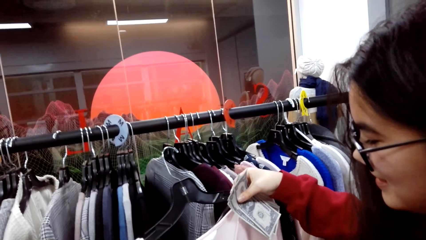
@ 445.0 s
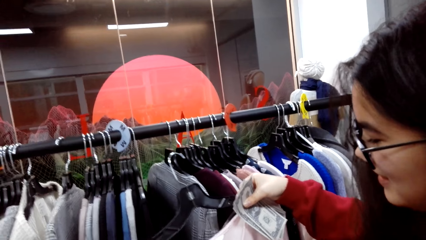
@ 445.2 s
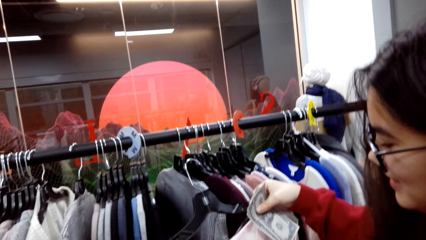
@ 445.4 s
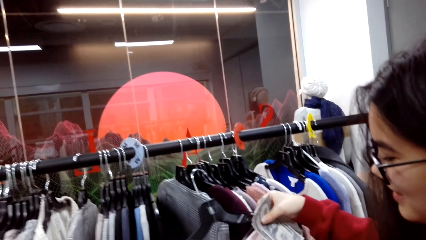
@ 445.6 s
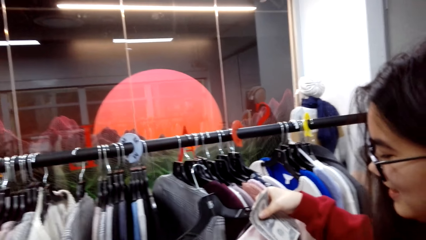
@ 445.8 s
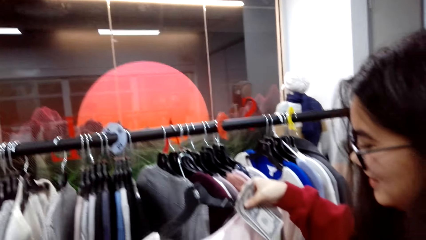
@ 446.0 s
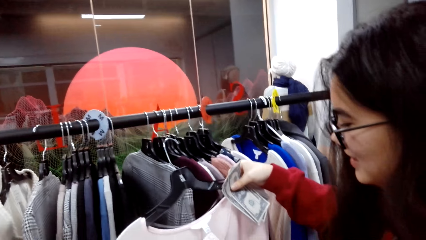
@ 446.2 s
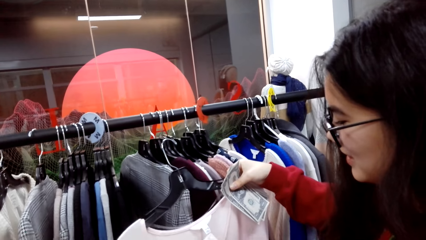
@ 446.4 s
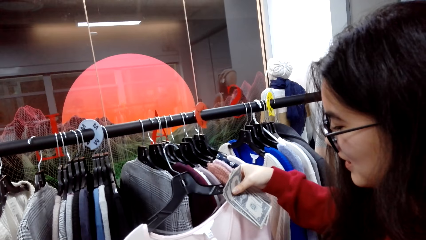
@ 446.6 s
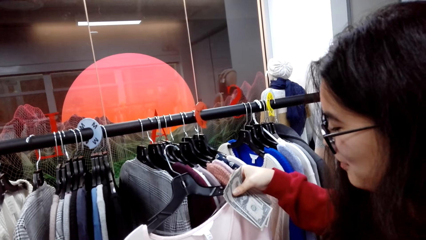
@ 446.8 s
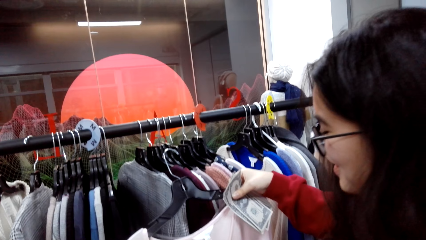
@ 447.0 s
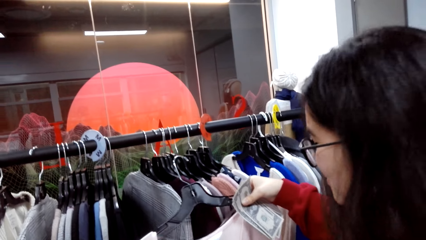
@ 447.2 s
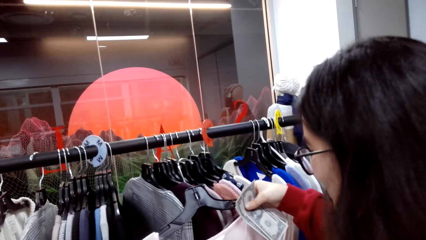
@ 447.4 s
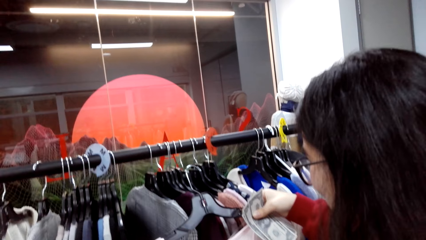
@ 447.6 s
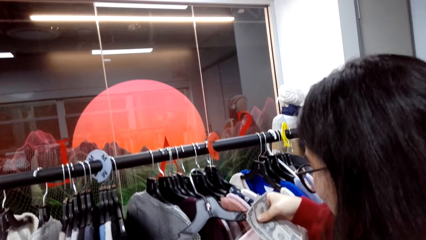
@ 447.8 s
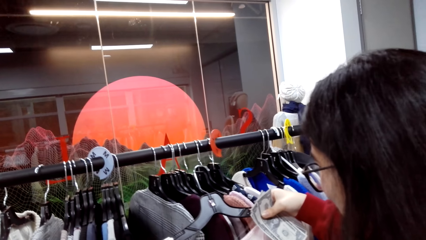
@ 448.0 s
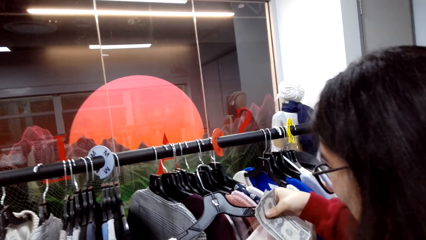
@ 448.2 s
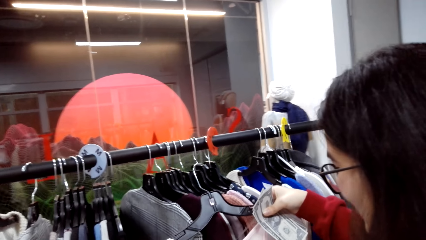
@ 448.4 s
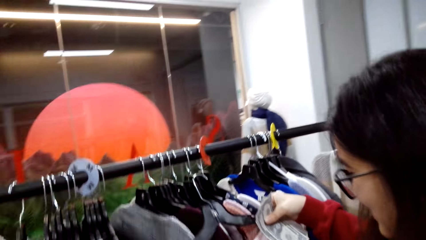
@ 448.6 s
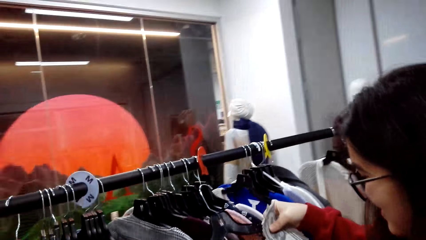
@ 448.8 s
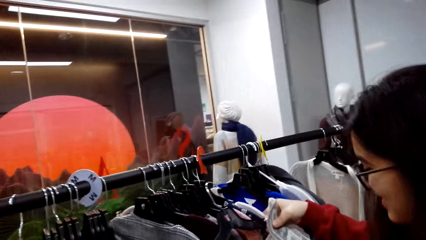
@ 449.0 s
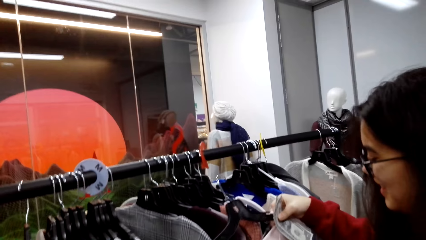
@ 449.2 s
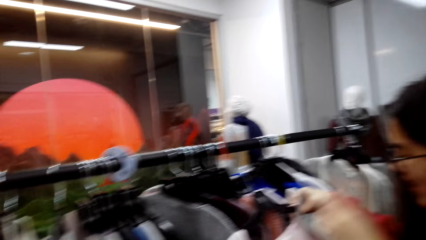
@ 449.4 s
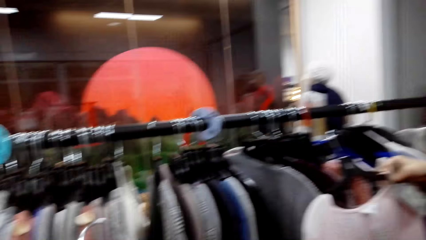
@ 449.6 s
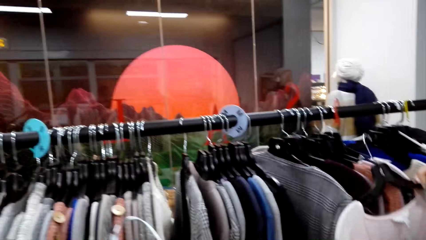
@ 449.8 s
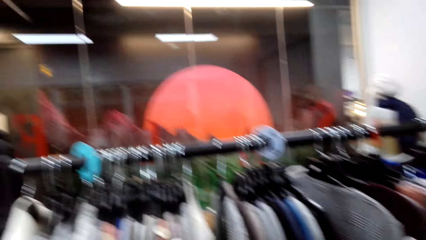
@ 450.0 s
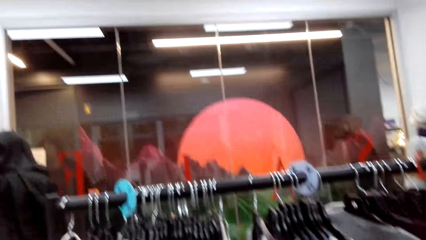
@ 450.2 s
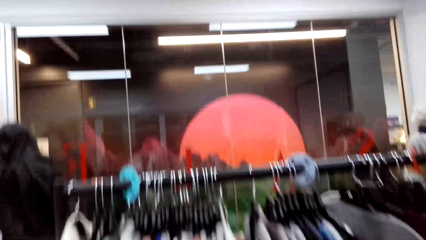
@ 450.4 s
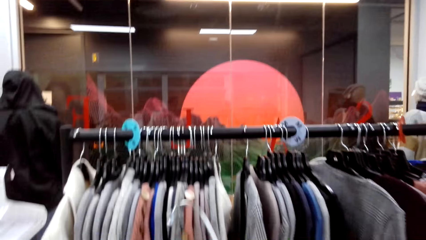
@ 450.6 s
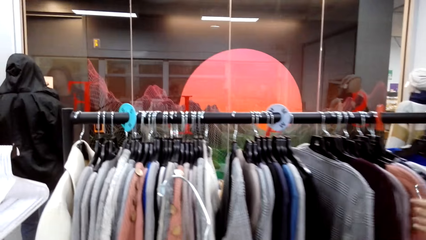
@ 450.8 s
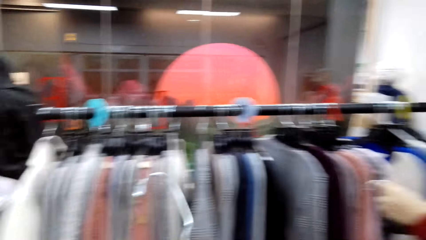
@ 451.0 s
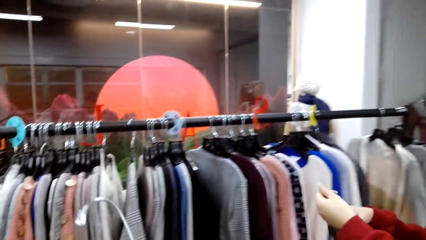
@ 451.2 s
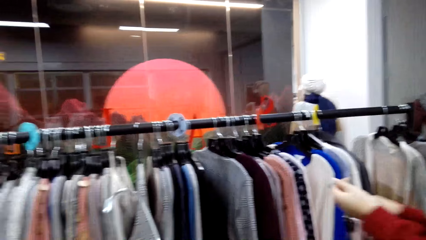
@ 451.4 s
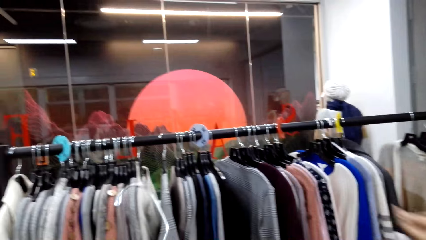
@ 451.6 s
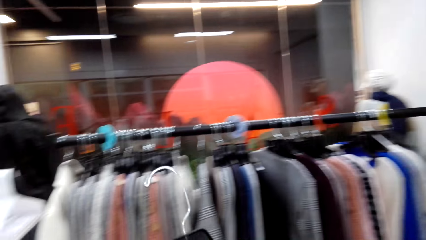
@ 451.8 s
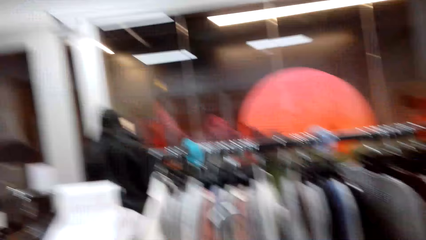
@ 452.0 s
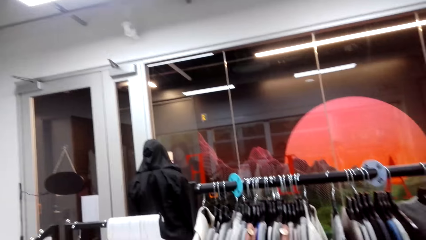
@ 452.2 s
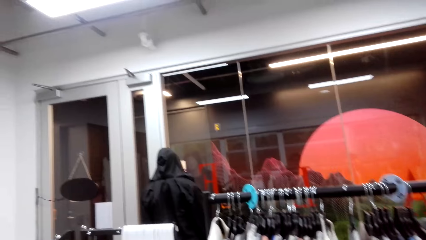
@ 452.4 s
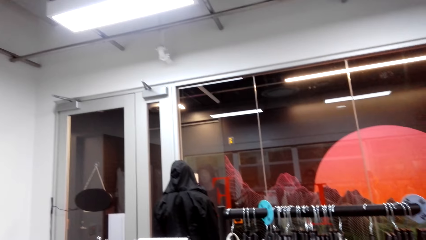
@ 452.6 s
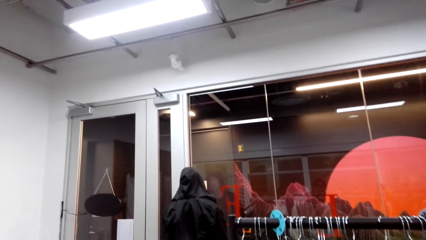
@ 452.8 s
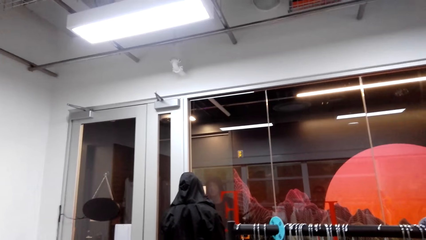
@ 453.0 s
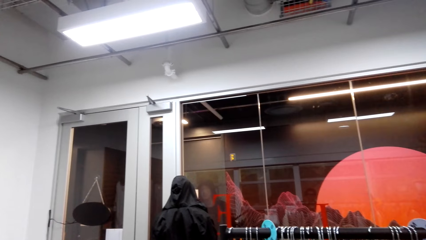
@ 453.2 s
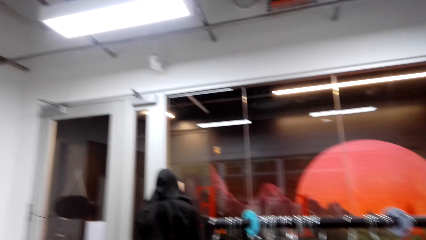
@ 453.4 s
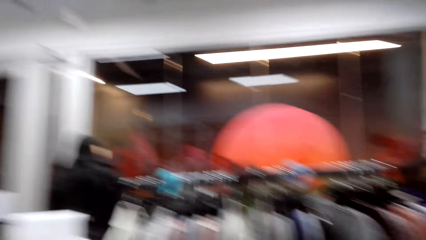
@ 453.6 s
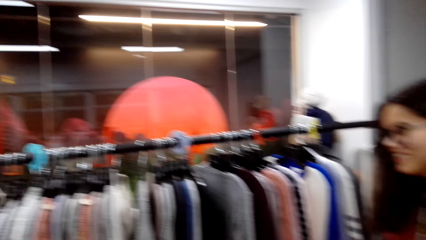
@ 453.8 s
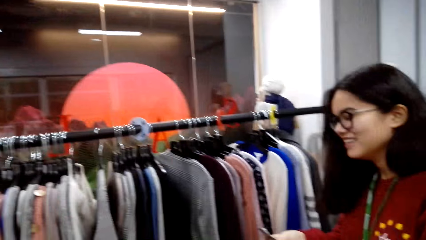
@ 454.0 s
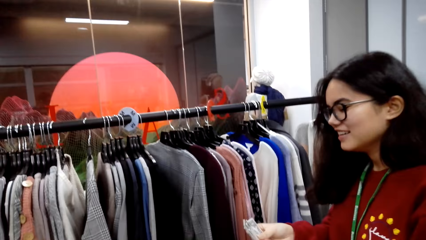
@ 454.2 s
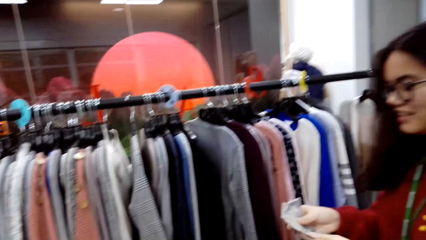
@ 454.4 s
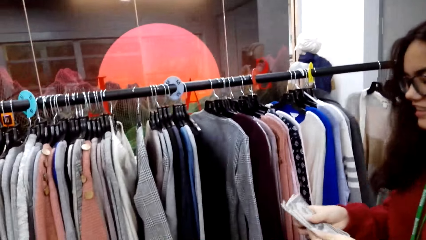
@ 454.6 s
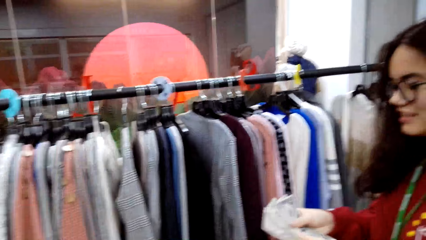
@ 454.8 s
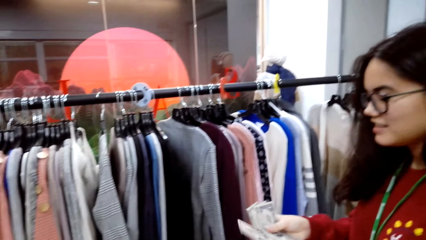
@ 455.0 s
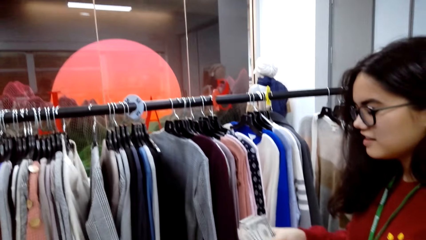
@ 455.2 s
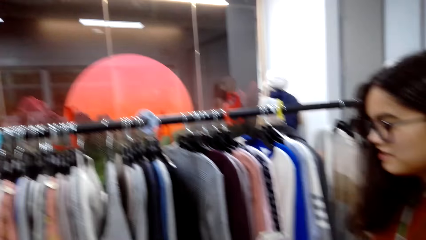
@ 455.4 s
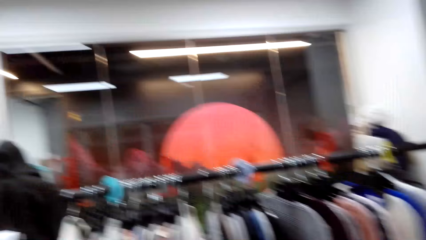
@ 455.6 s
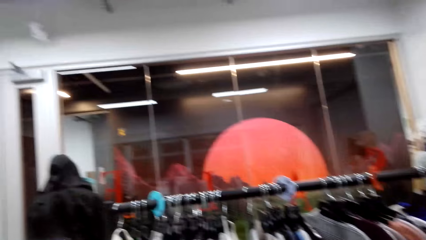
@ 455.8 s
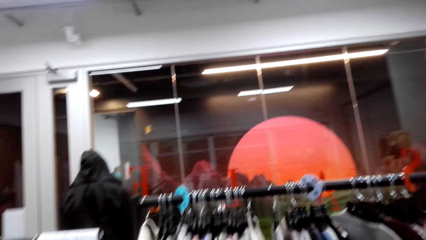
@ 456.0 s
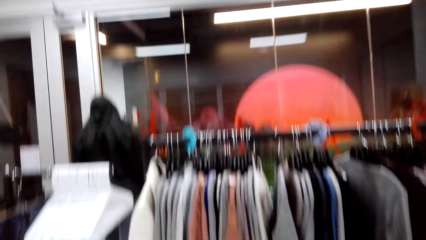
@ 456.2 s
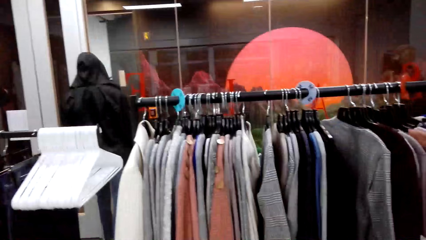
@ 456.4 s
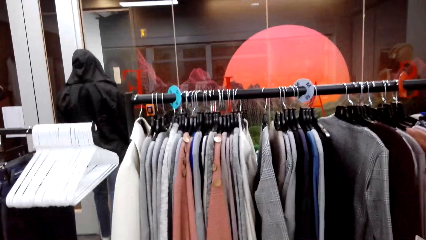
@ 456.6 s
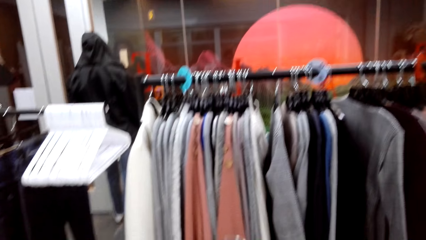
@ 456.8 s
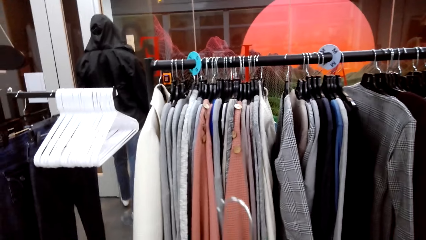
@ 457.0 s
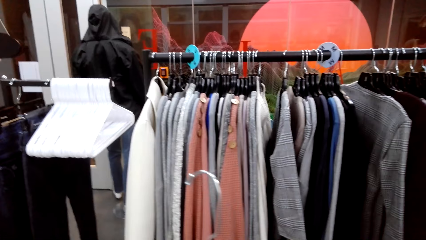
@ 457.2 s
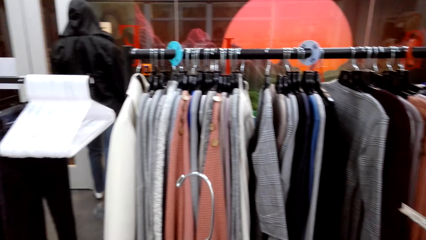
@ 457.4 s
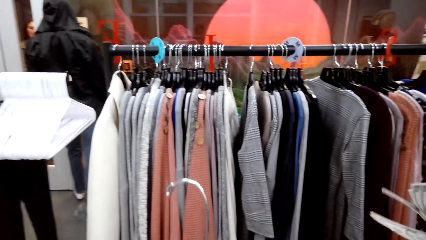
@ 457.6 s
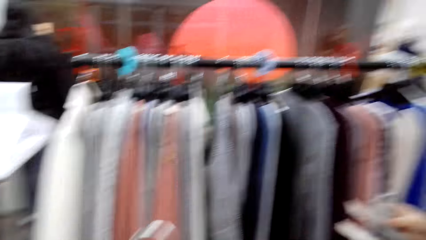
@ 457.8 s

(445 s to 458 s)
A person talks holding a shirt on a hanger. The camera wearer talks. The person talks while counting the money.

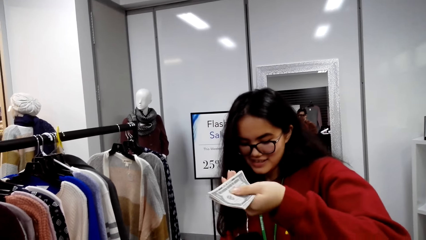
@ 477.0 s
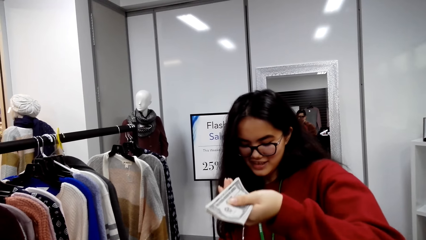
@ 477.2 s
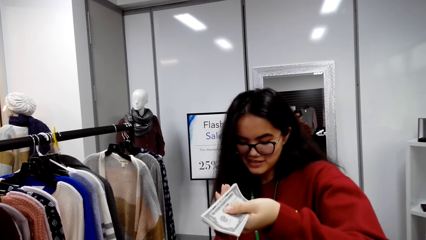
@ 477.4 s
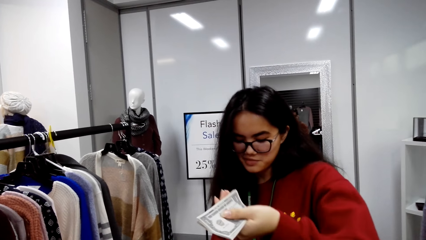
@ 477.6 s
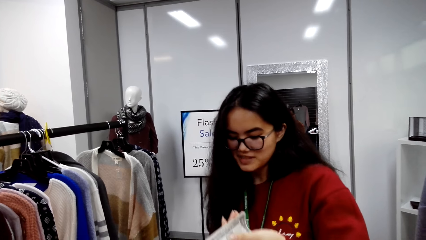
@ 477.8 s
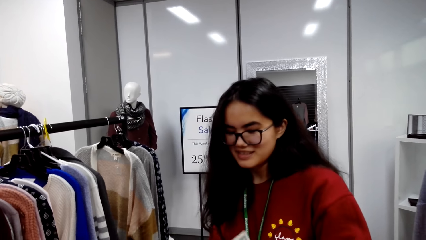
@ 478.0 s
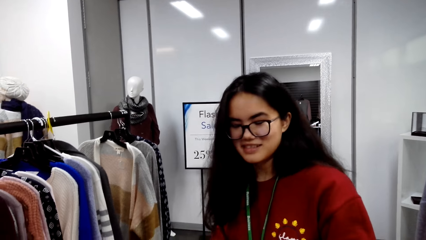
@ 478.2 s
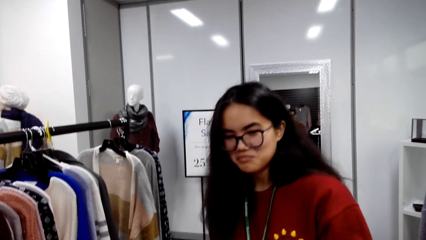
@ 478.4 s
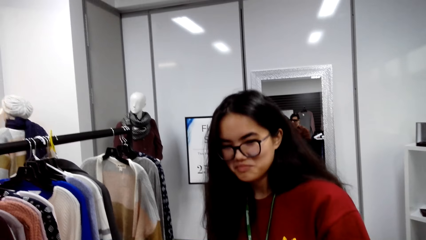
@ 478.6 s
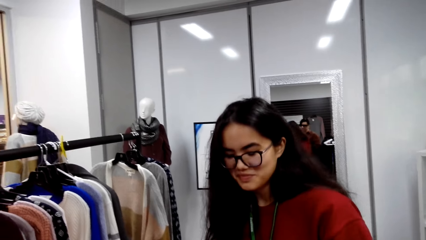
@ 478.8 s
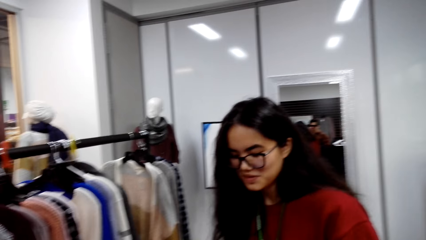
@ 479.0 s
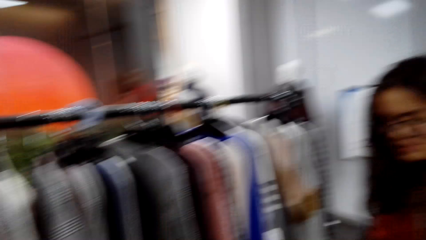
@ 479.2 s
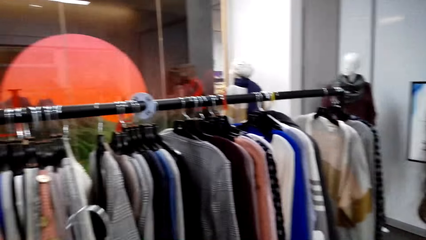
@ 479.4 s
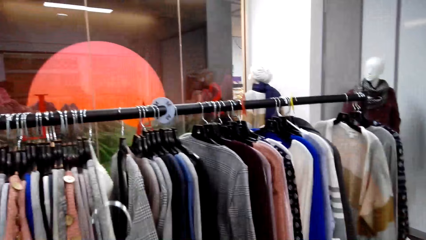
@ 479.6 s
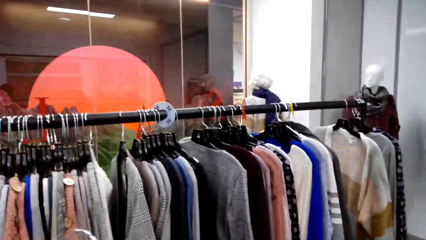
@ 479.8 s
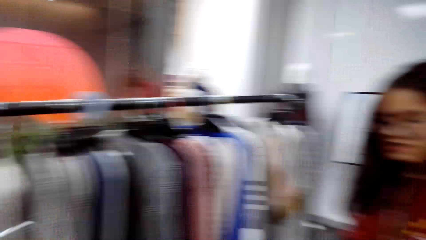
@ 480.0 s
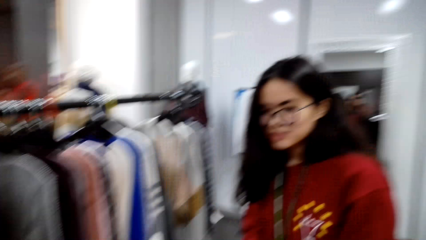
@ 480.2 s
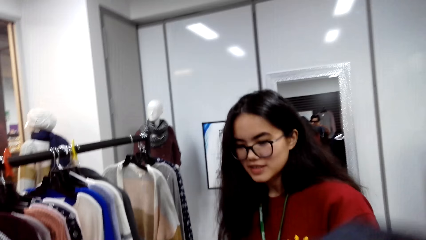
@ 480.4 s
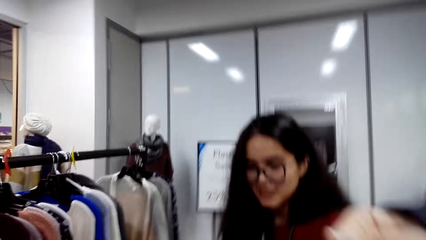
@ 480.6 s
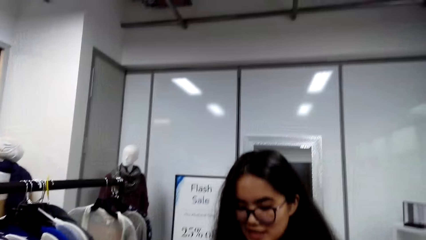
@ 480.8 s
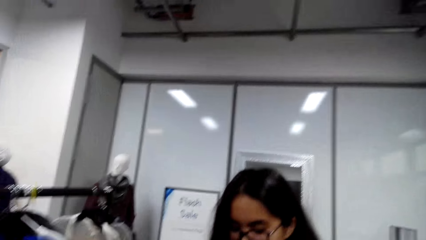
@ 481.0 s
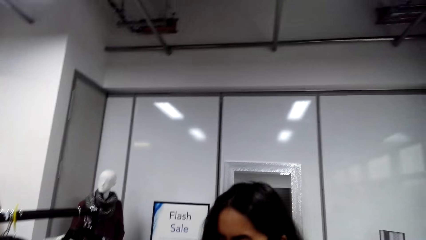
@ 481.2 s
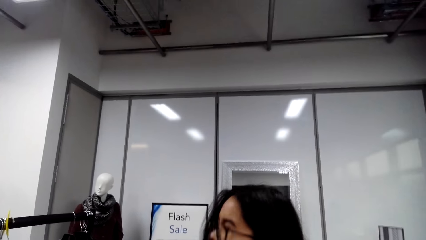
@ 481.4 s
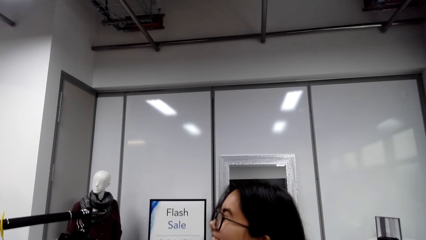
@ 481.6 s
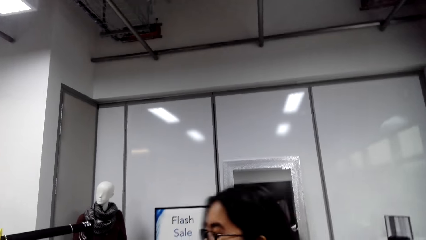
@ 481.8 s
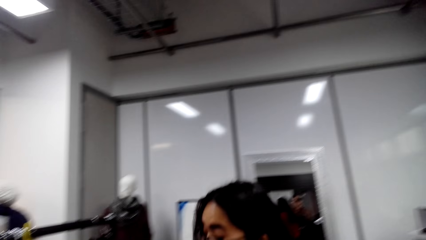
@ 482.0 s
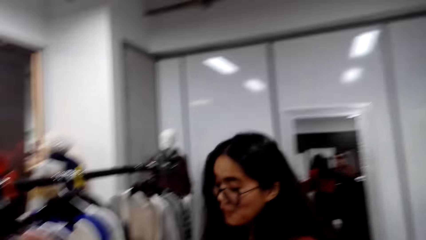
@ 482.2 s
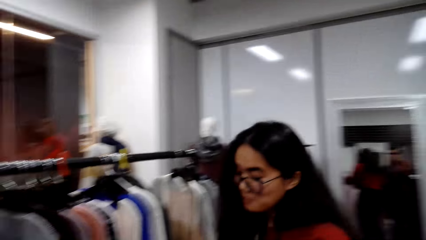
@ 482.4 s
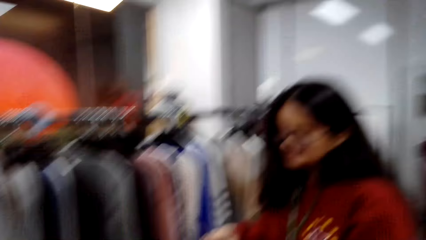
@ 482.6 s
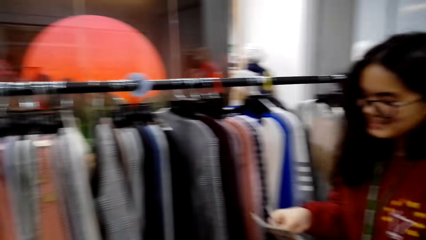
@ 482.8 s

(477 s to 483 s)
The camera wearer talks. A person talks while counting the money.
